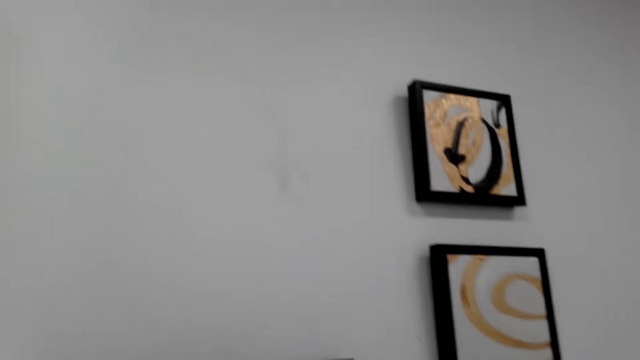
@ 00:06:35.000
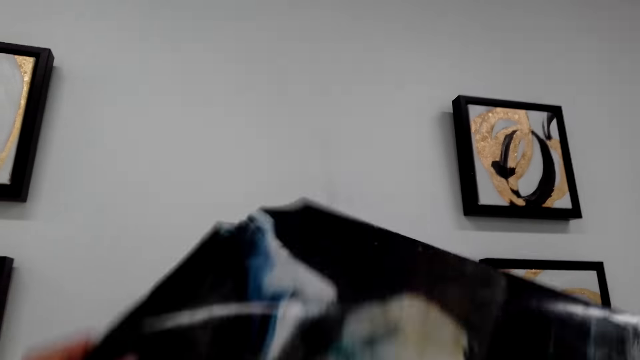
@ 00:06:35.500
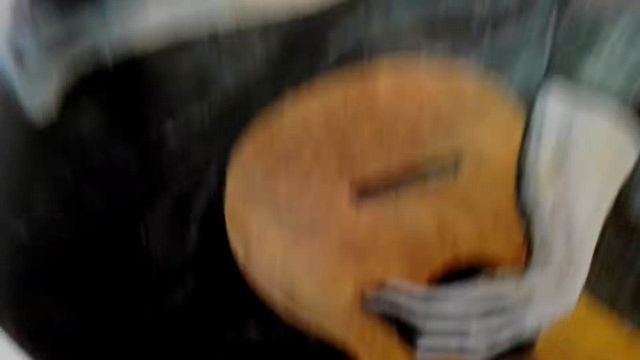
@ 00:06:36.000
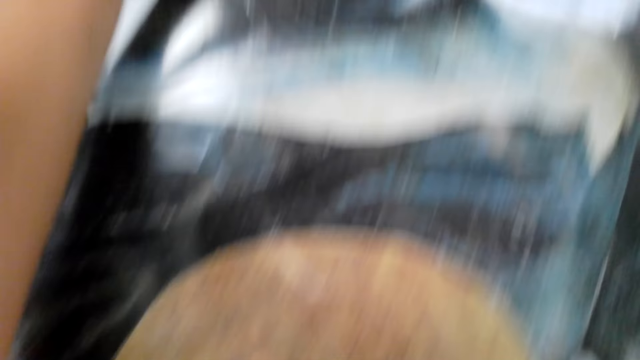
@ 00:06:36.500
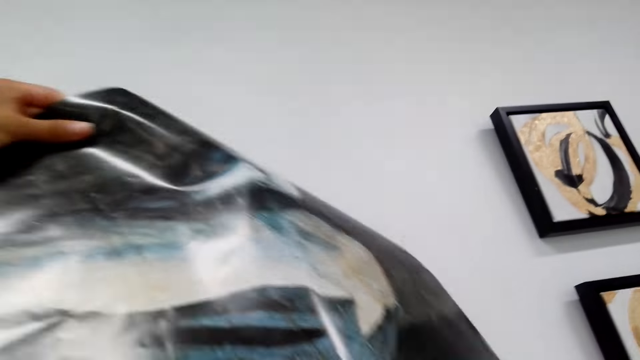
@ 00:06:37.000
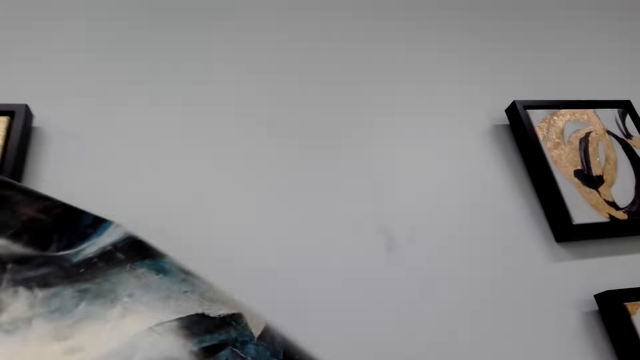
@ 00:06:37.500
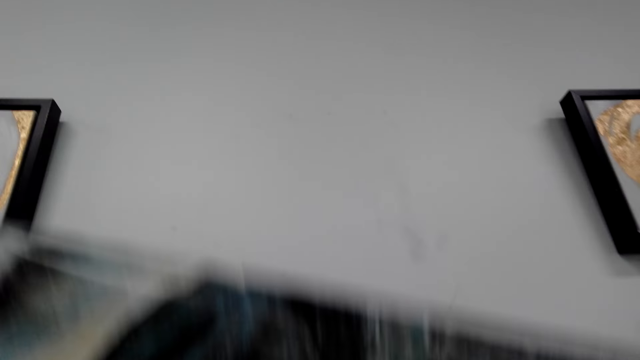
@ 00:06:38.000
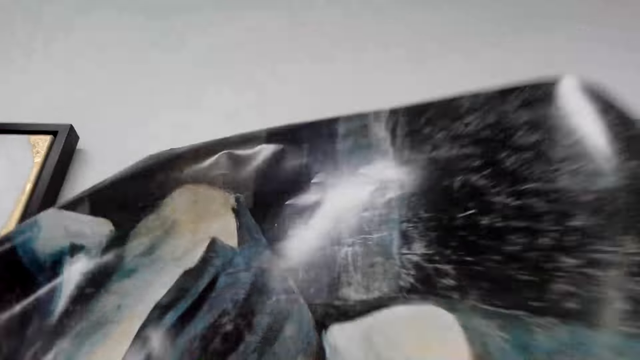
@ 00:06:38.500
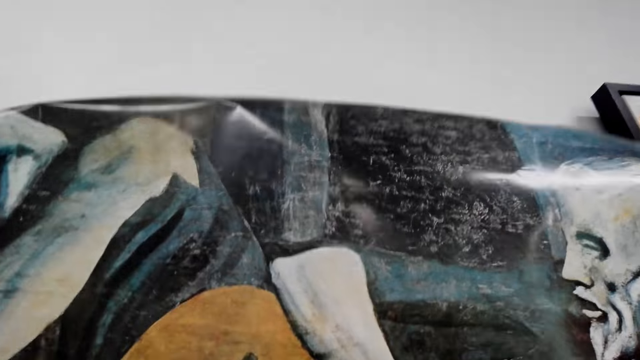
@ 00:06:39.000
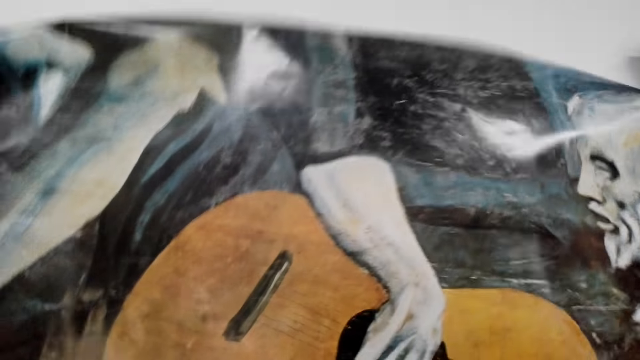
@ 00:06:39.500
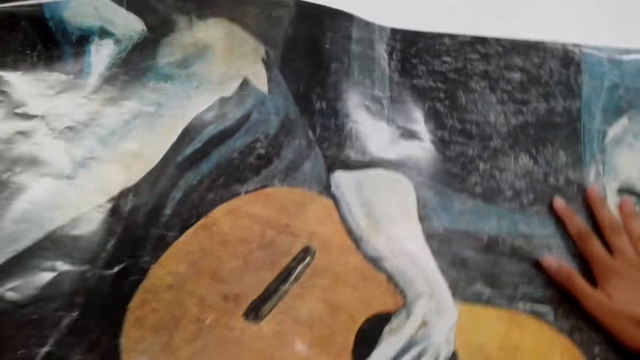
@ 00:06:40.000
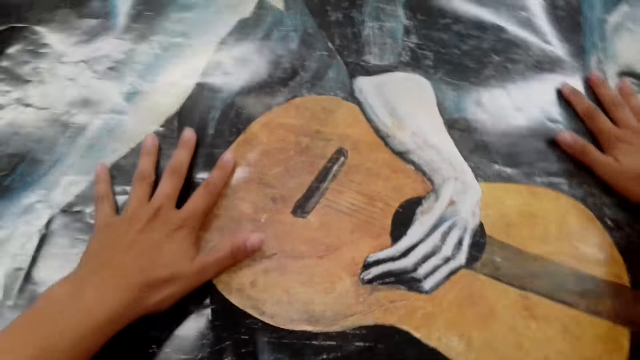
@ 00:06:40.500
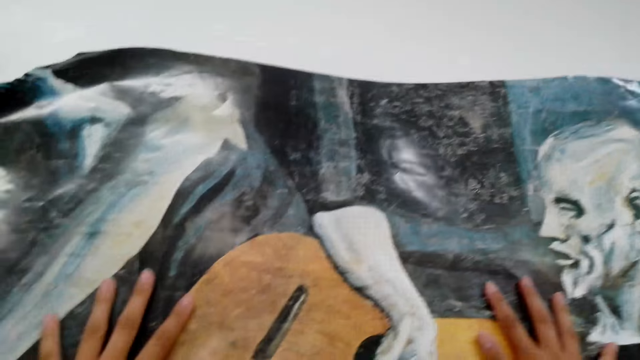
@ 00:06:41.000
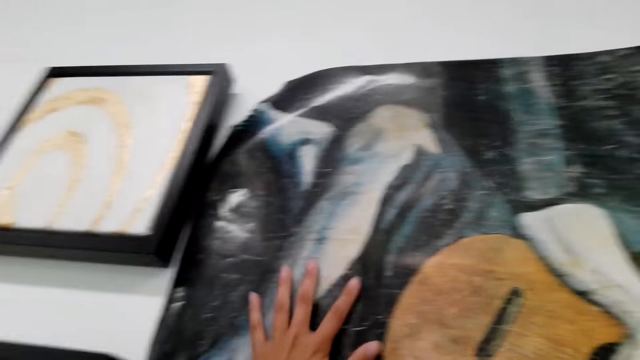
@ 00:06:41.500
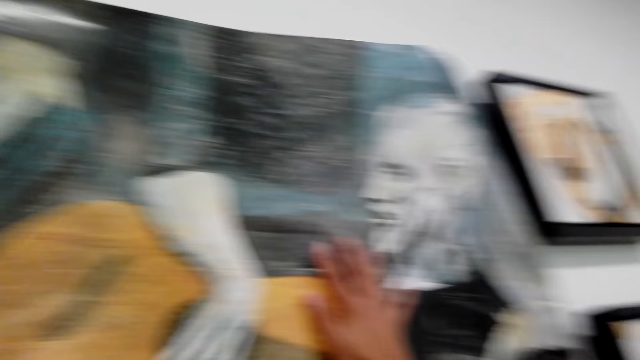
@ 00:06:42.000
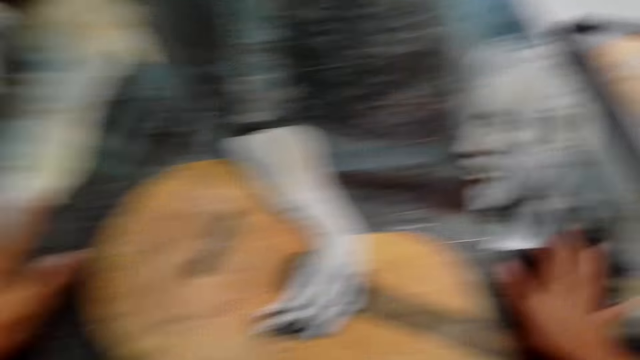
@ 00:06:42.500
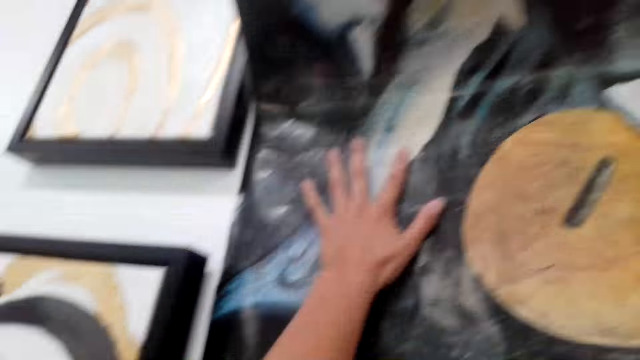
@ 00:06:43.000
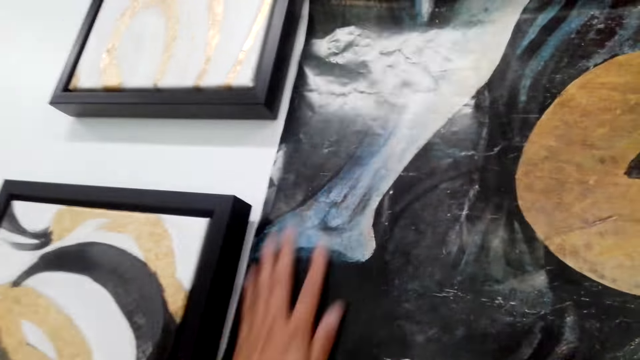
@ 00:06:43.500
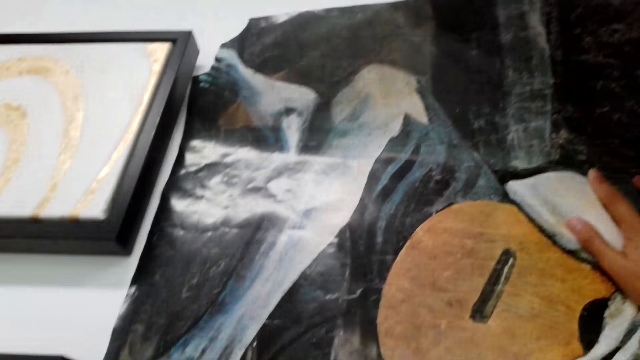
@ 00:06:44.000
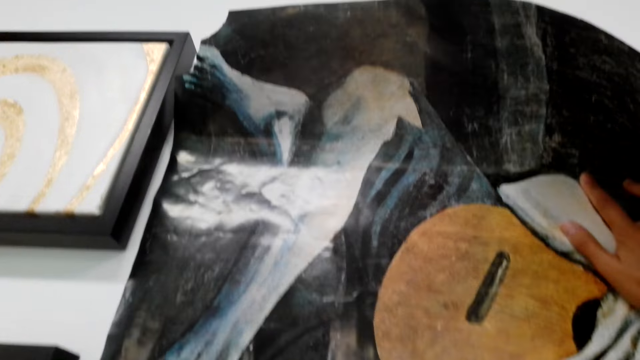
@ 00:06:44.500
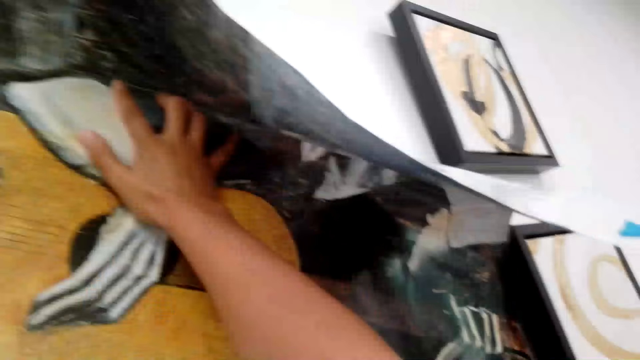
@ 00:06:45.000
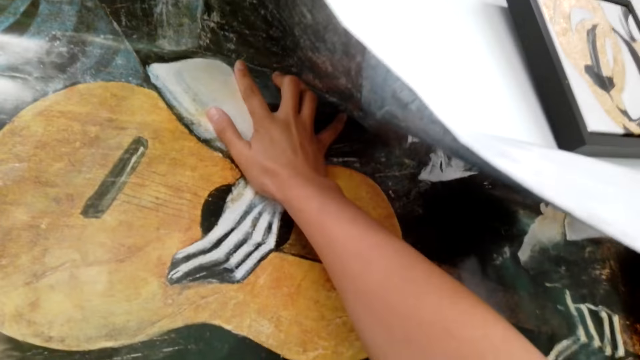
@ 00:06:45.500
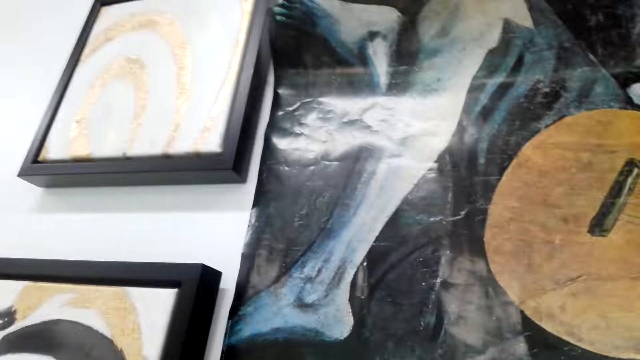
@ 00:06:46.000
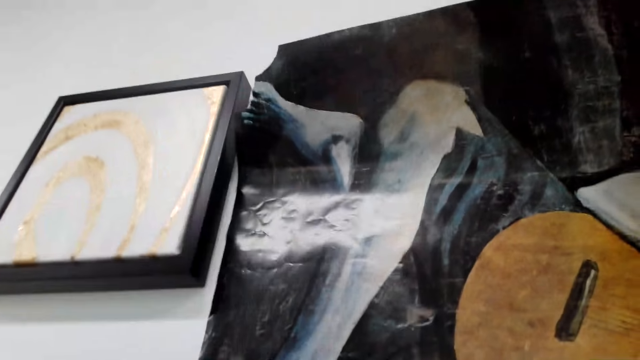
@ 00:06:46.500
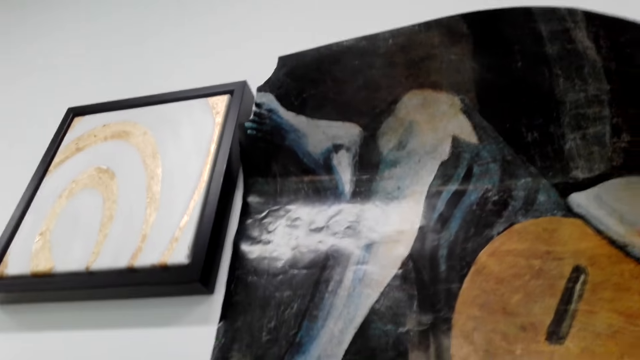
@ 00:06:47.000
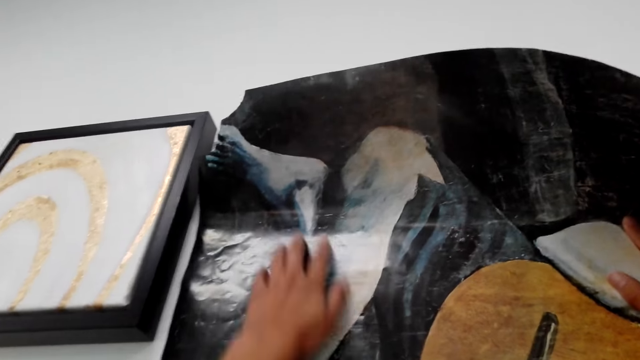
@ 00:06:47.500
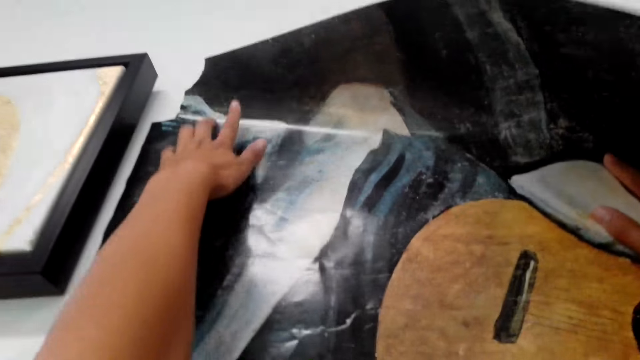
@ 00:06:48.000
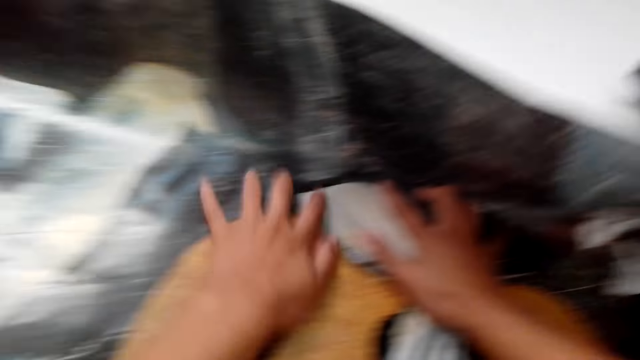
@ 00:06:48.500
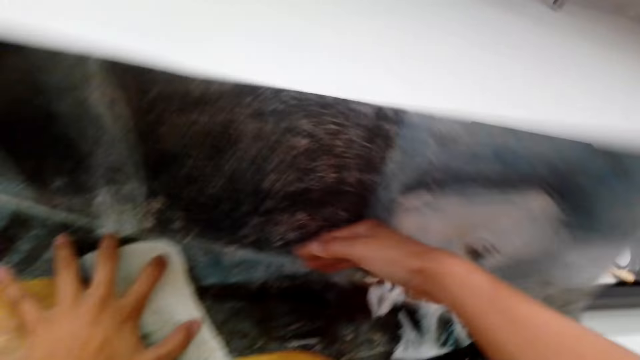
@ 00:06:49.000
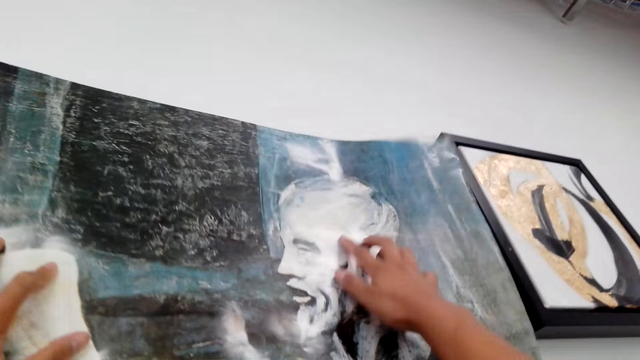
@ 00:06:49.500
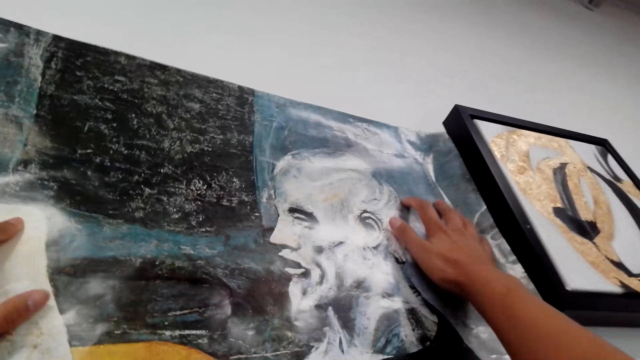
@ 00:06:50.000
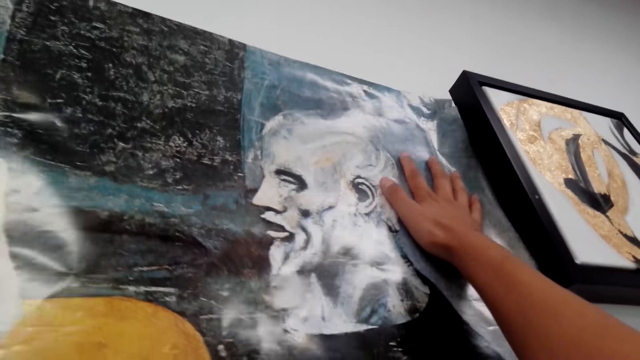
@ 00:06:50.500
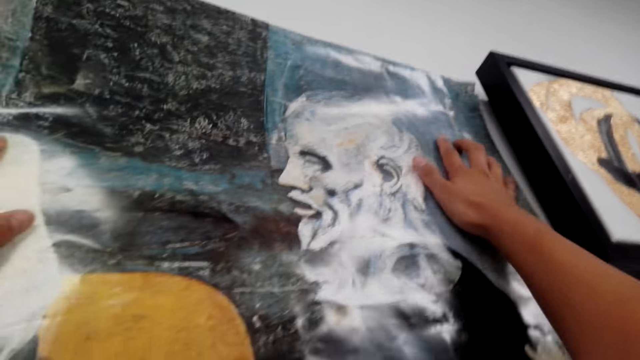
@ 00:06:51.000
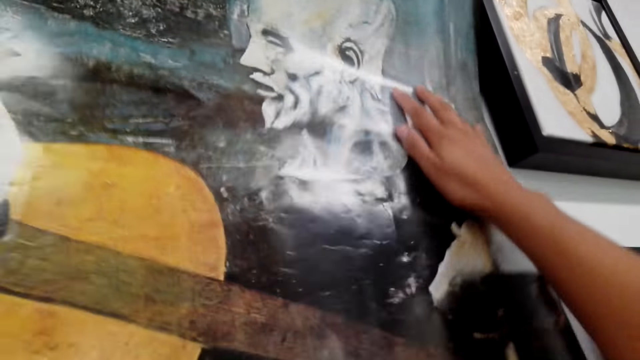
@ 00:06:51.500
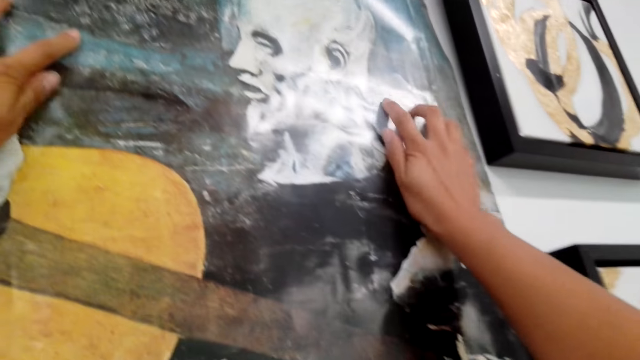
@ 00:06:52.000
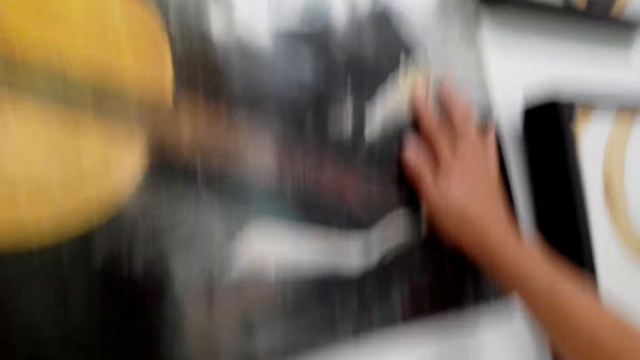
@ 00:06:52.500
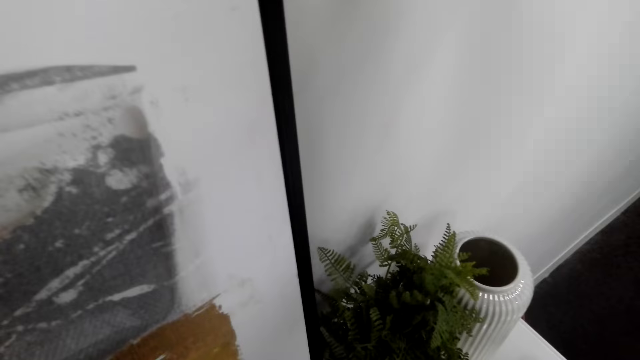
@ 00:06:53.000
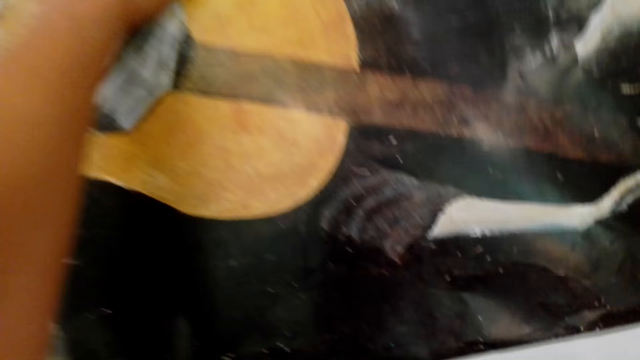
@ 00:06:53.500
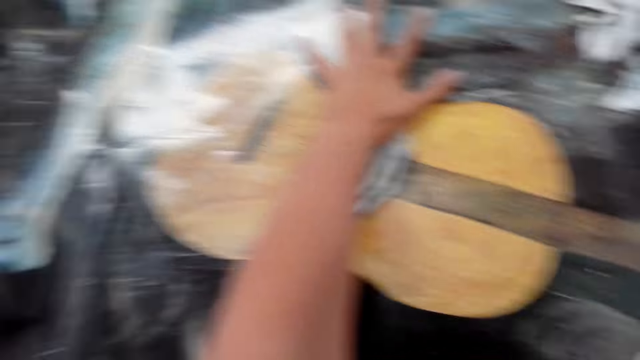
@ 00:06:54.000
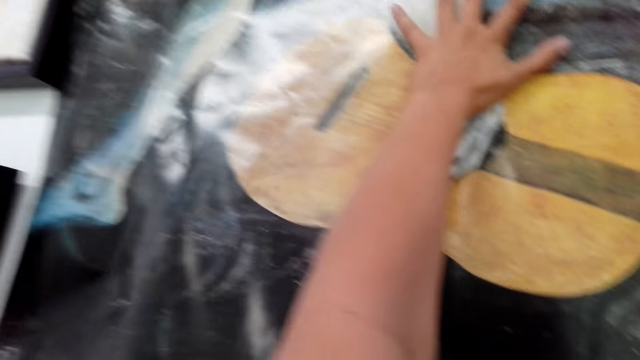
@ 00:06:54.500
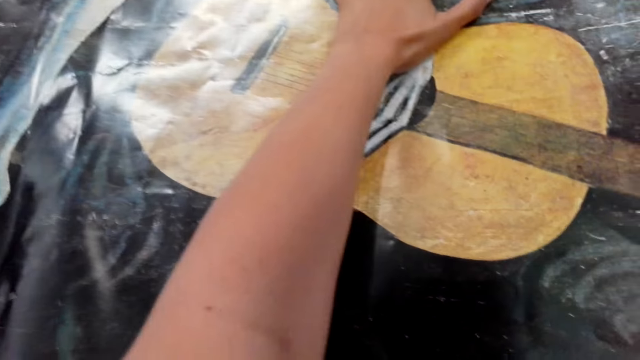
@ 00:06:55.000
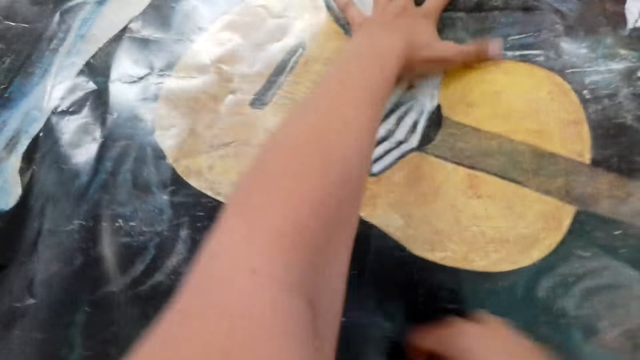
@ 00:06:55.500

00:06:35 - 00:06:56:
The camera wearer lifts the picture with both hands. They straighten the banner with both hands. They stretch the picture. They place both hands on the banner. They look around the room. They hold the picture with both hands. They straighten the banner with both hands. They put the picture on the wall. They look at the flower vase.
